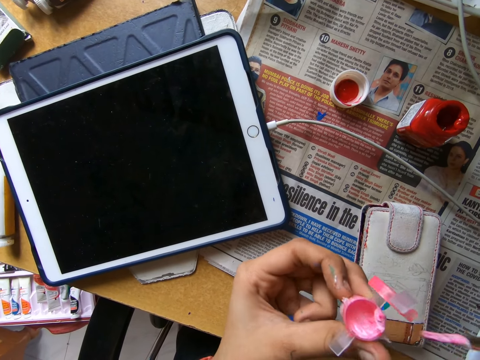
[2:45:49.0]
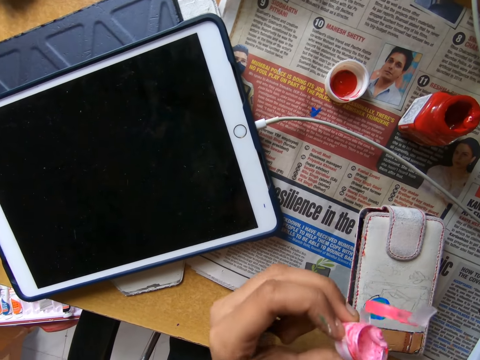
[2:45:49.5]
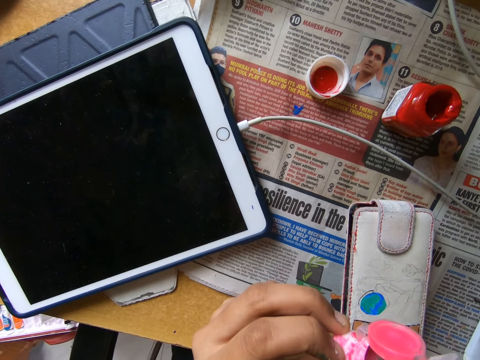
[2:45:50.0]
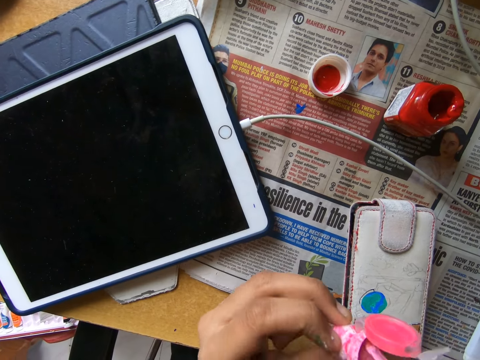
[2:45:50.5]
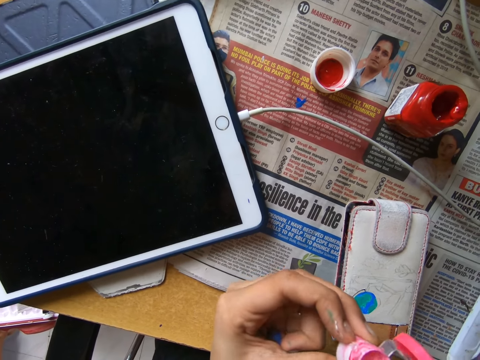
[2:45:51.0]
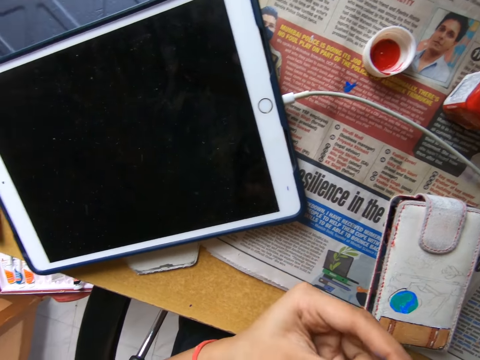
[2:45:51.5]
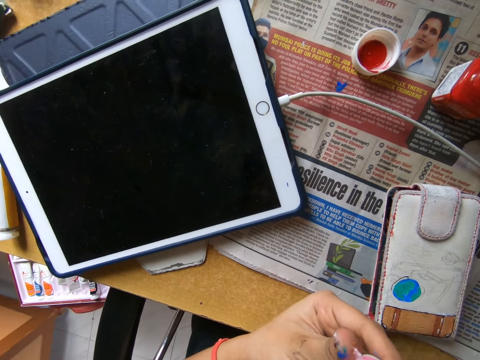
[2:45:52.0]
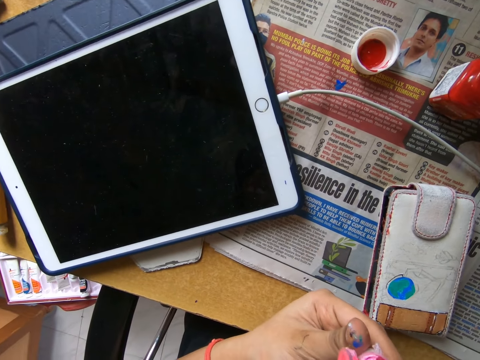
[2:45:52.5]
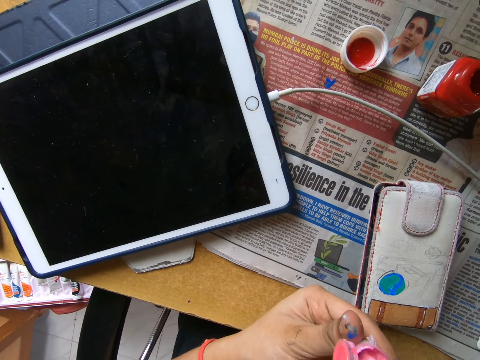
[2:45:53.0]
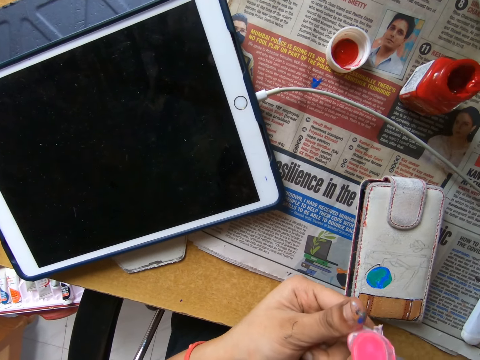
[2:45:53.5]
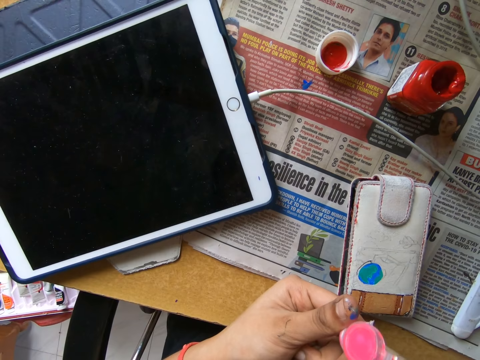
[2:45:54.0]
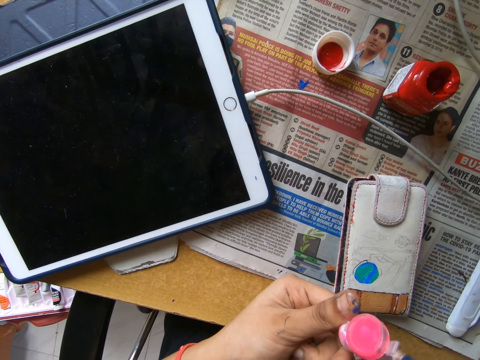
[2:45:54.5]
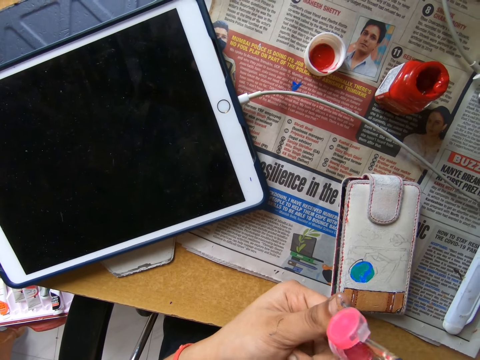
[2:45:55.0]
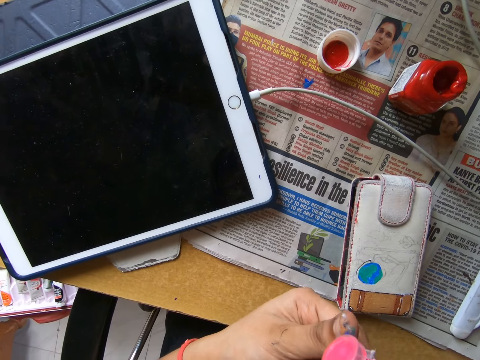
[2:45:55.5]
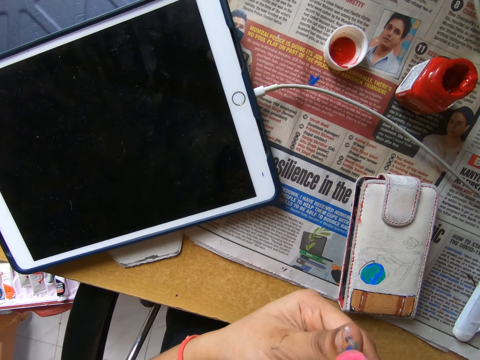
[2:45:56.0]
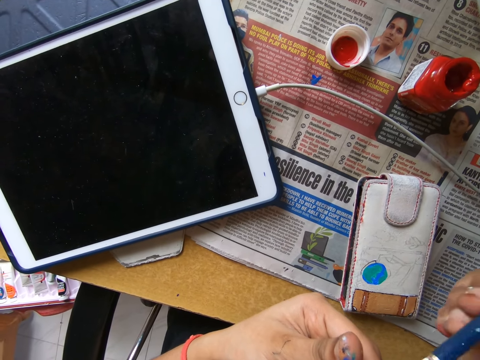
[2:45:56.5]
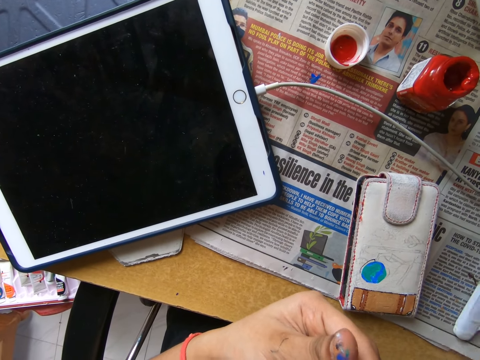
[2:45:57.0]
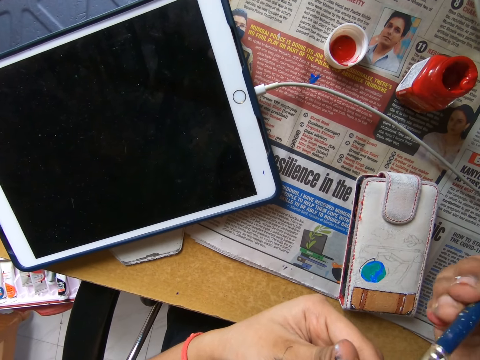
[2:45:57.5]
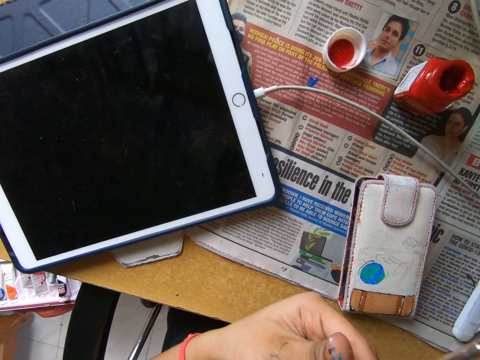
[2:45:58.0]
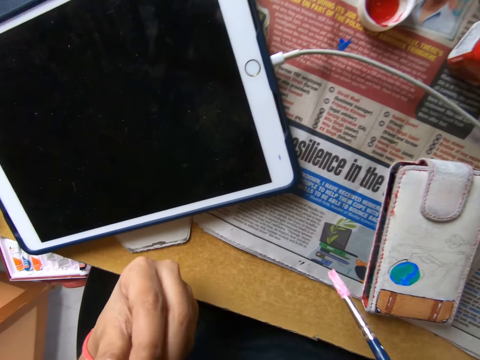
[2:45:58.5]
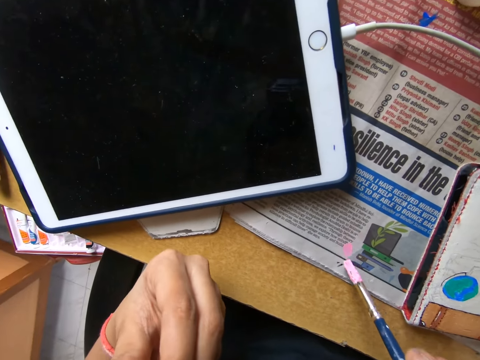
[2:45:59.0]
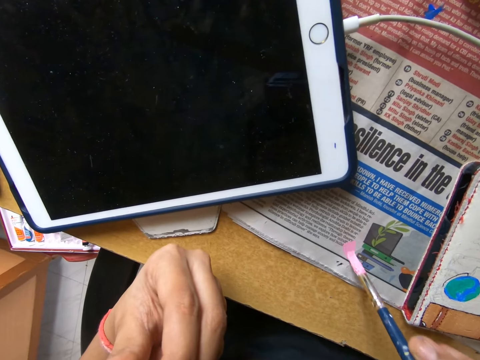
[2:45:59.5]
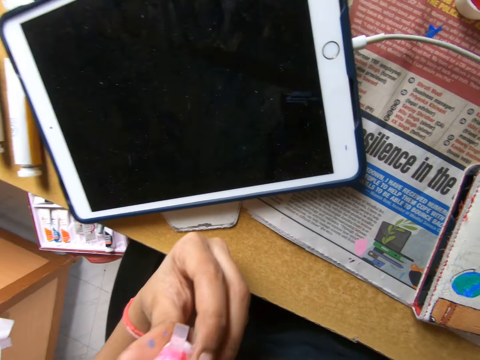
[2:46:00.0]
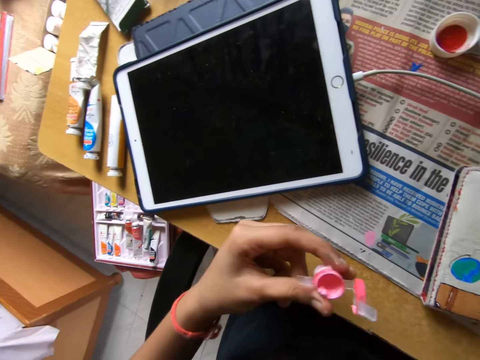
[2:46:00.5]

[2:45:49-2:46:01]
The camera wearer stirs paint in a paint bottle. He looks around a room. He stirs paint in the paint bottle. He paints the newspaper on the table with his right hand.

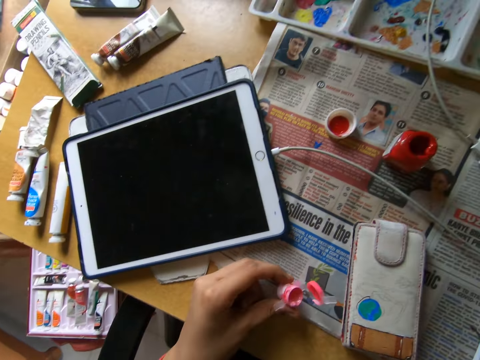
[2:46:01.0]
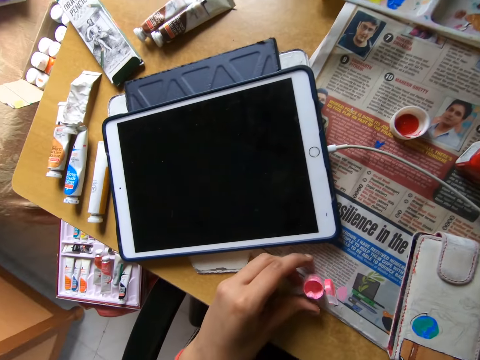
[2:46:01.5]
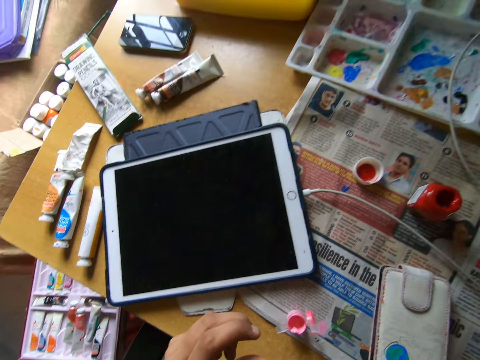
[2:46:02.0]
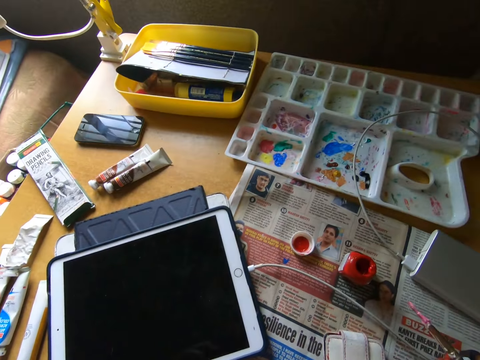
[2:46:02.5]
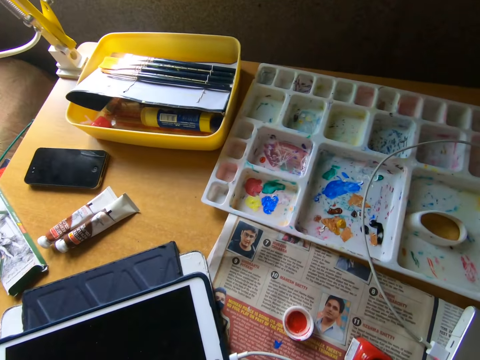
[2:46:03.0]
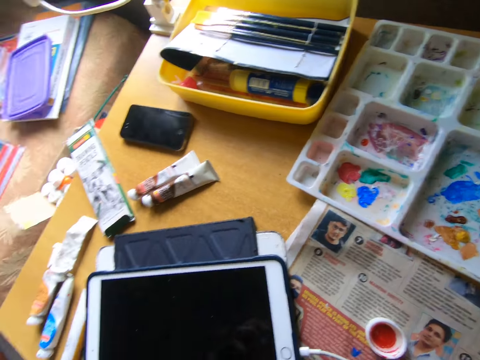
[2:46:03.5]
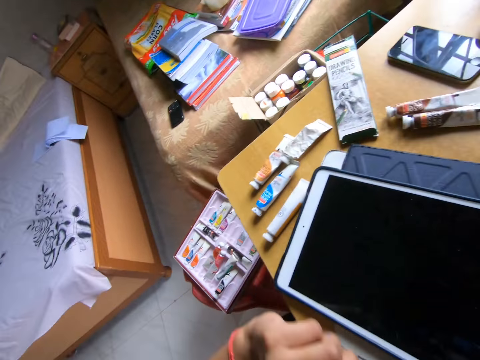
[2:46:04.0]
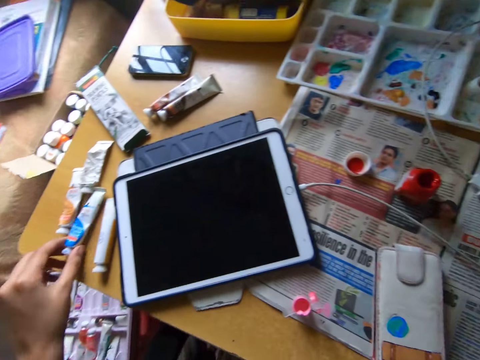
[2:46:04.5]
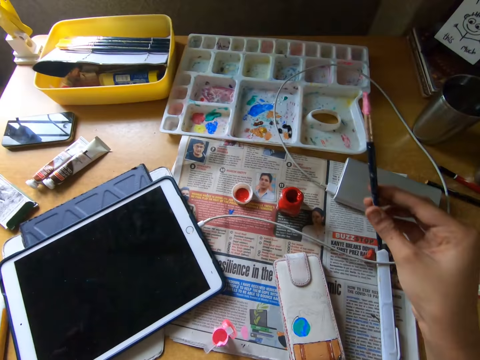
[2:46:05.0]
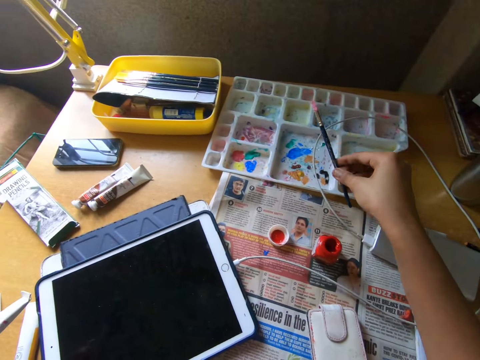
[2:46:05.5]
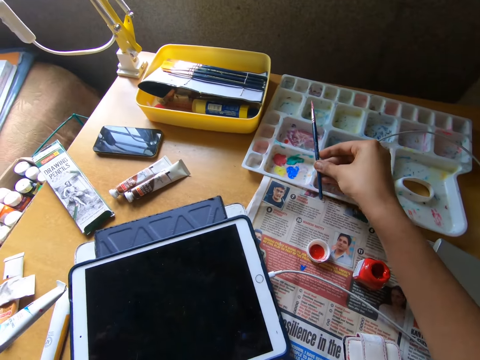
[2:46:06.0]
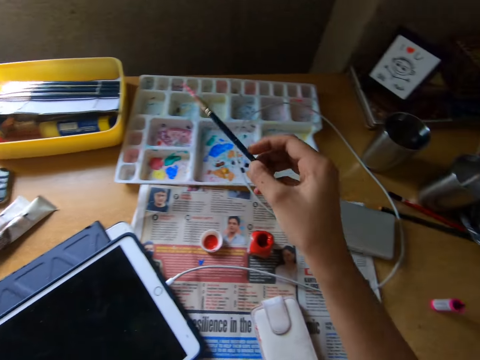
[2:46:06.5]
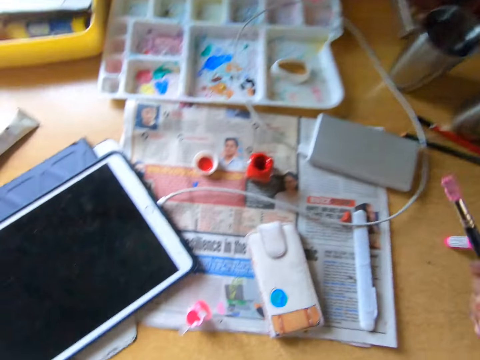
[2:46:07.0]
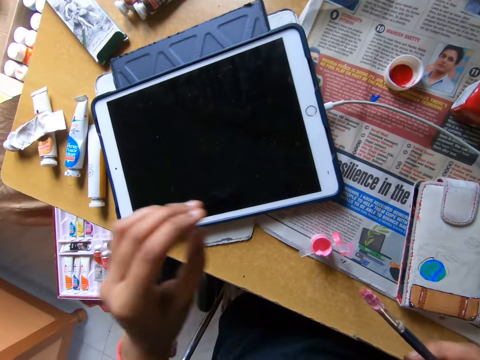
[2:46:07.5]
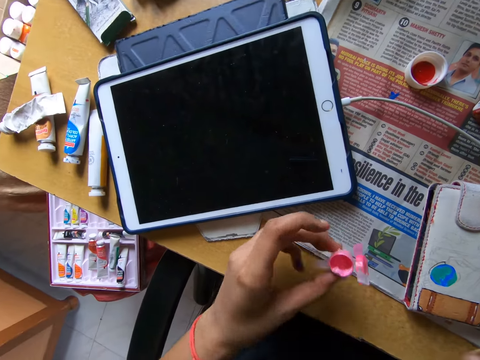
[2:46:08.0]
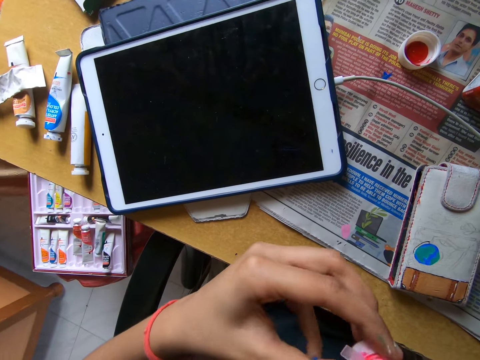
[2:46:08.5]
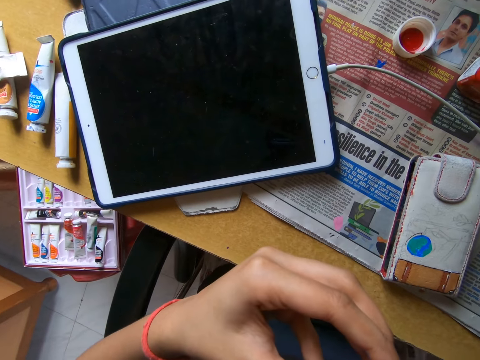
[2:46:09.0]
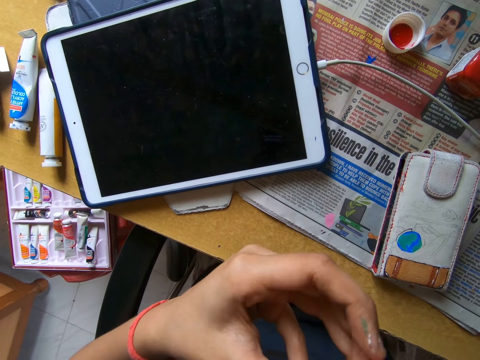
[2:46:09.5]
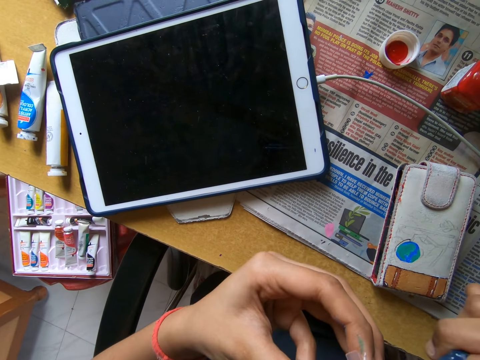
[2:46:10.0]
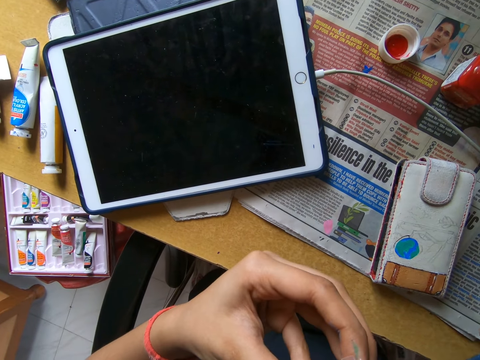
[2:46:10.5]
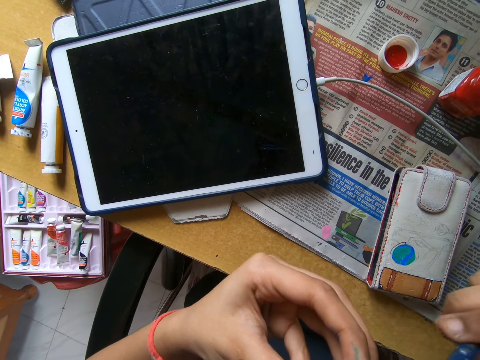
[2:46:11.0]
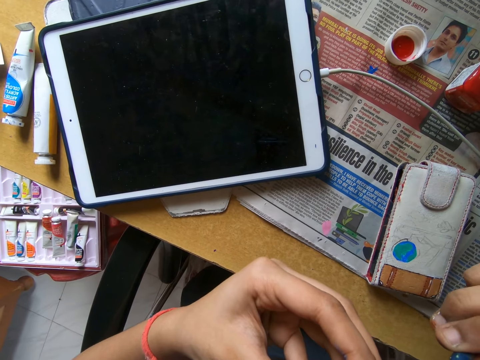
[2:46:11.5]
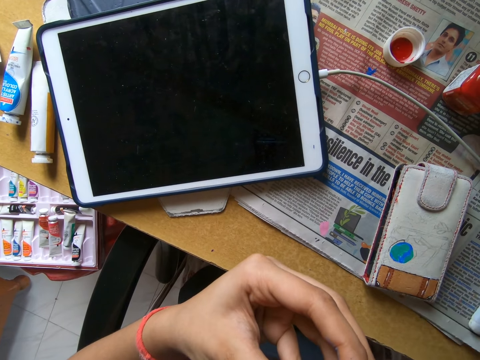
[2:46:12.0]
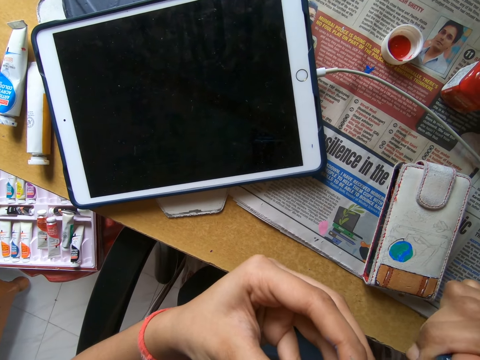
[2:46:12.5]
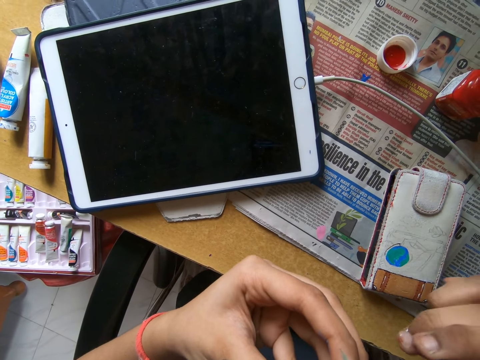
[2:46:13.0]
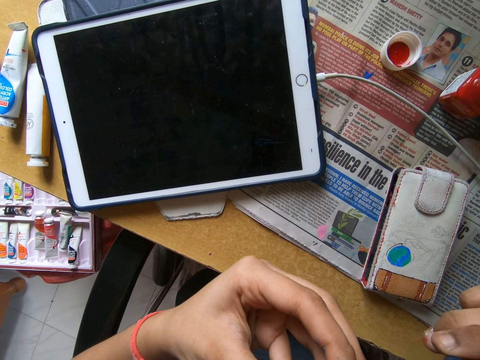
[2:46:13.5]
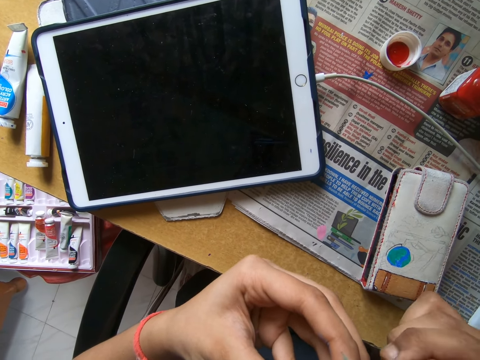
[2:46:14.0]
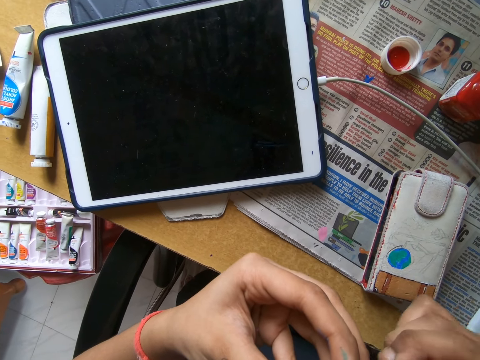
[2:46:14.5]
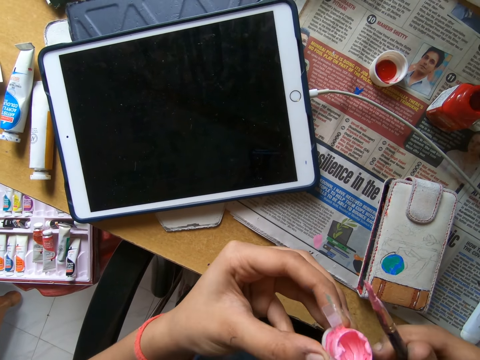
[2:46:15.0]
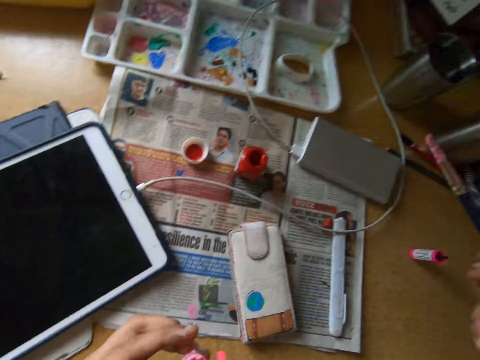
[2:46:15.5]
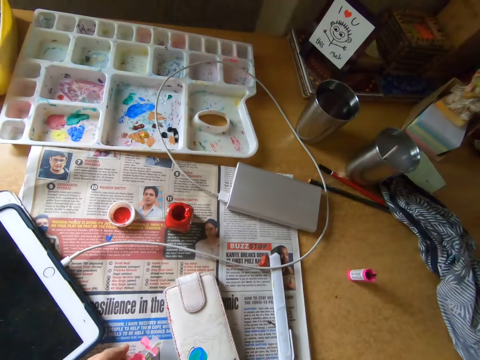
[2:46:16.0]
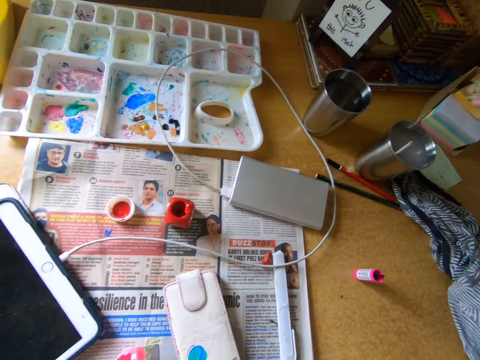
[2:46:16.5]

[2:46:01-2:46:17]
The camera wearer drops the paint container on the table with his left hand. He looks around a room. He picks the paint tube from the table with his left hand. He puts down a paintbrush on a paint palette. He looks around the room. He picks the paint container from the table with his left hand. He scoops paint from the paint bottle with the paintbrush.
